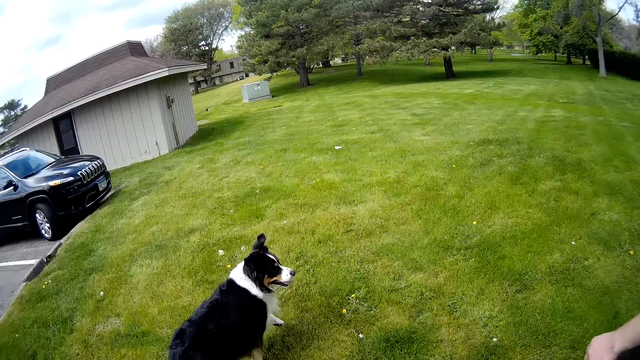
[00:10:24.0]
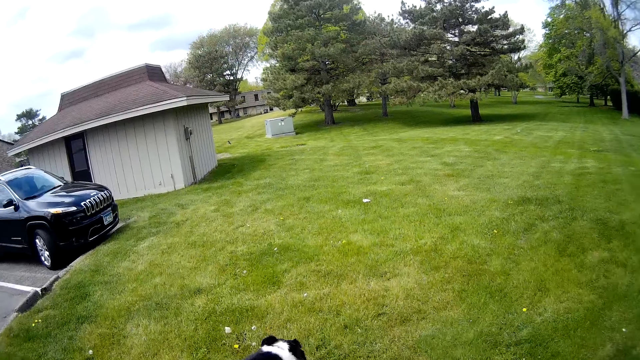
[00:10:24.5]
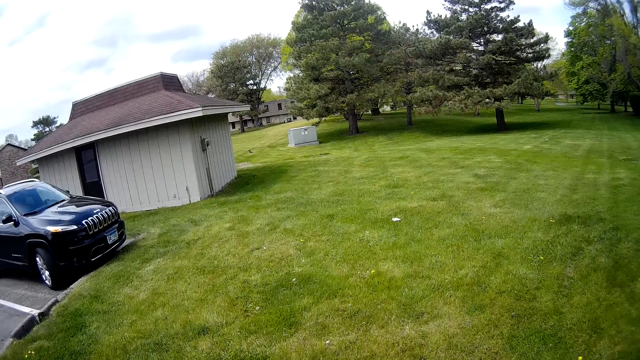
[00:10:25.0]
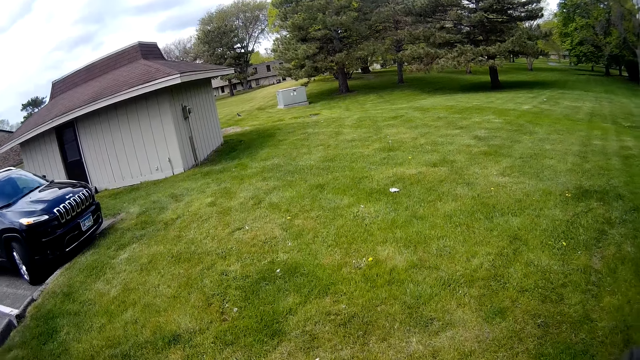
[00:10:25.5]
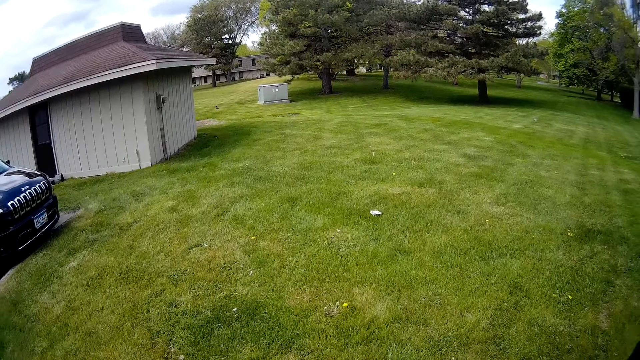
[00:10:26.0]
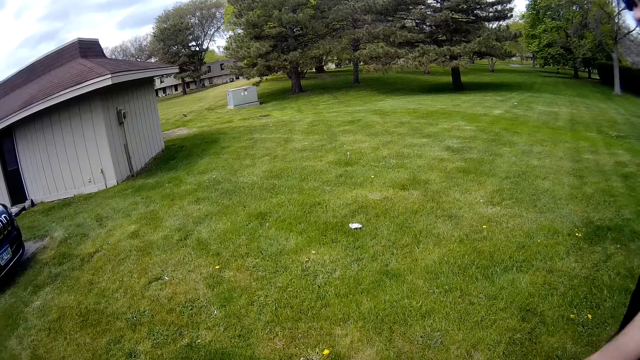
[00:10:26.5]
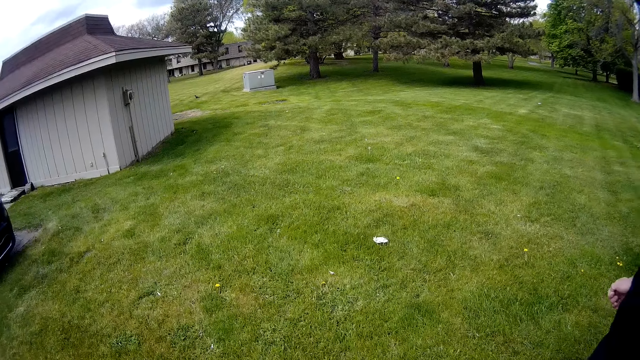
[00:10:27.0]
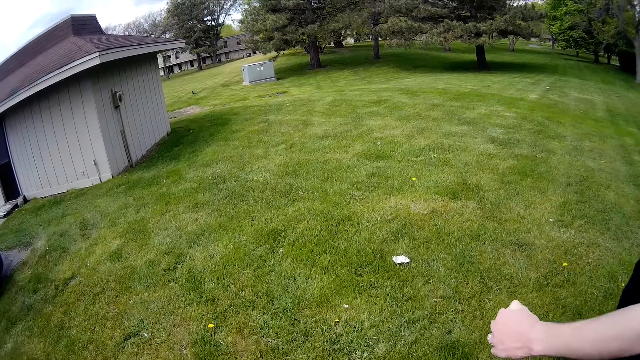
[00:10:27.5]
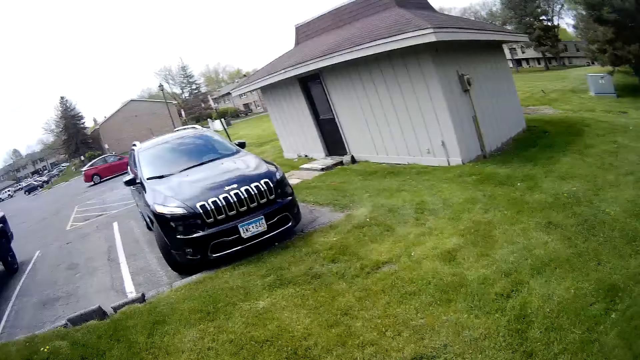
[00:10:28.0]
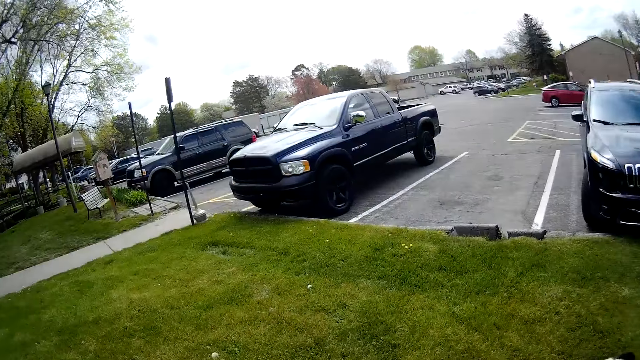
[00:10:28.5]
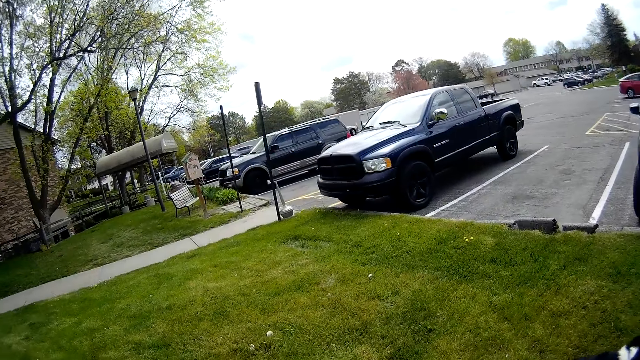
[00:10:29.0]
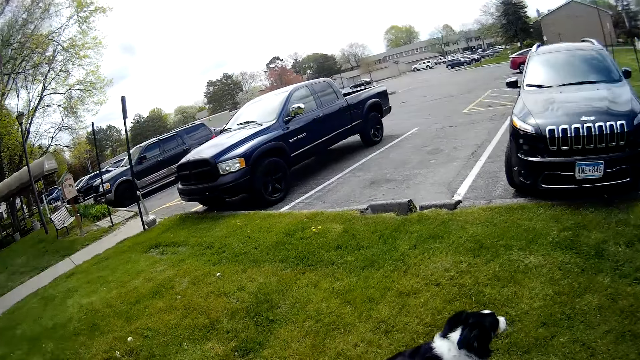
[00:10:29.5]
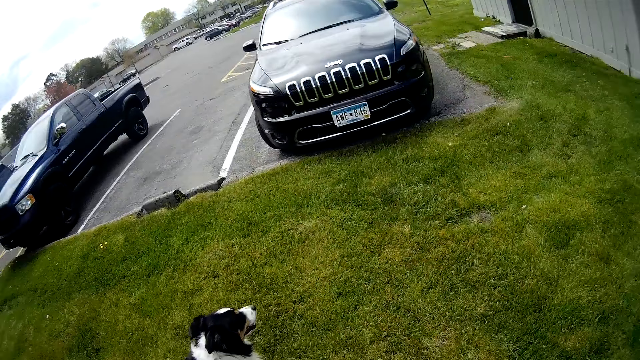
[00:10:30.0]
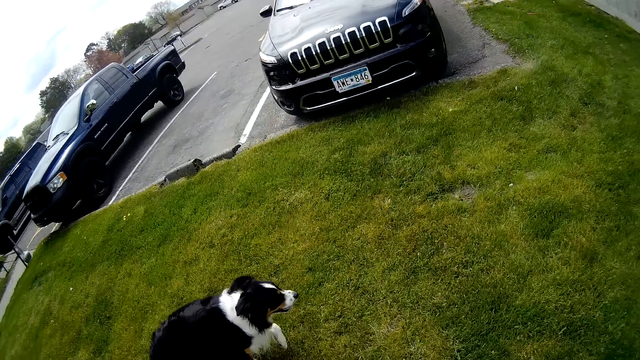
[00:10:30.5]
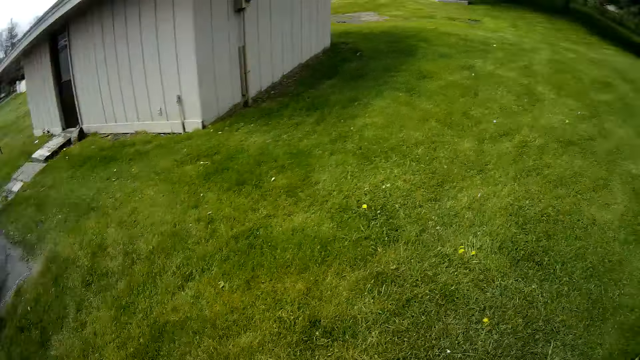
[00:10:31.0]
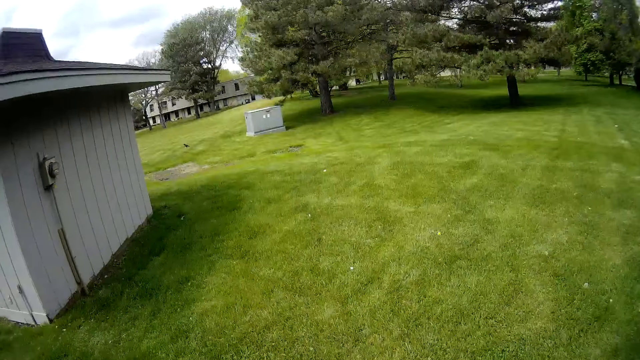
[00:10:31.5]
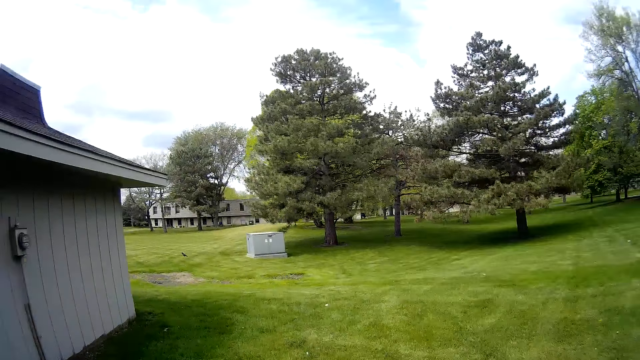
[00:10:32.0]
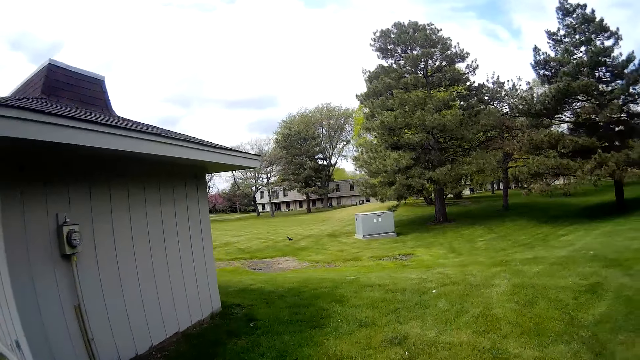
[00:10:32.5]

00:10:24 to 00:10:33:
The camera wearer converses with the man. The man talks to the camera wearer. The camera wearer looks around the parking lot. They look at the dog.

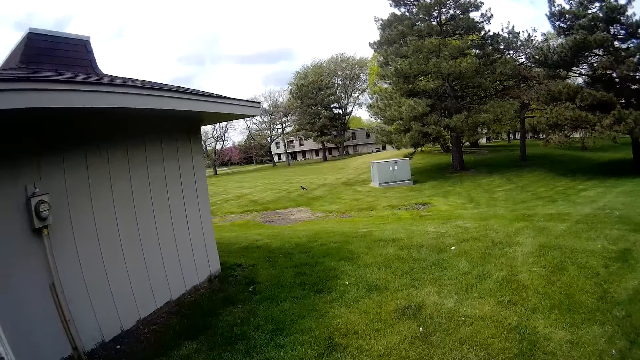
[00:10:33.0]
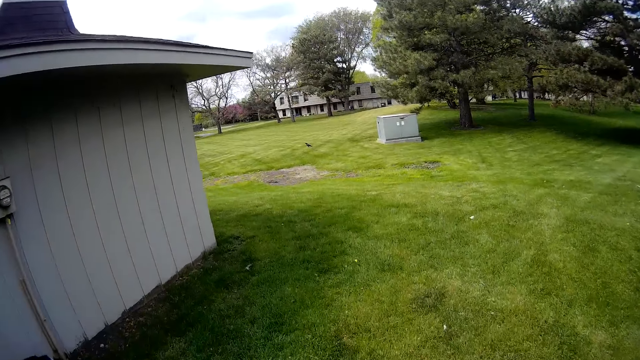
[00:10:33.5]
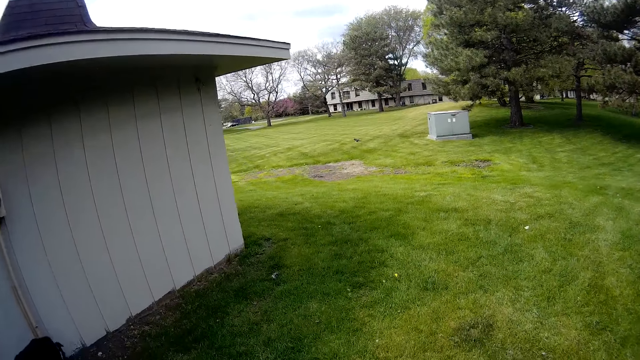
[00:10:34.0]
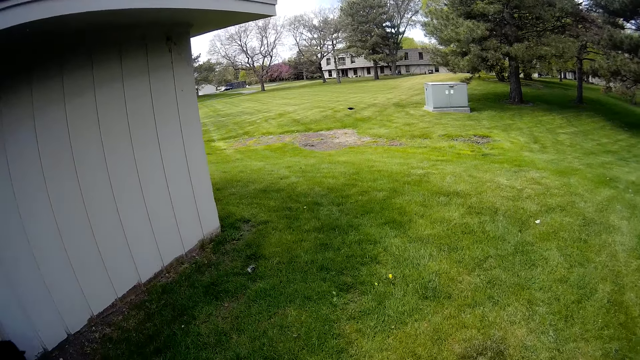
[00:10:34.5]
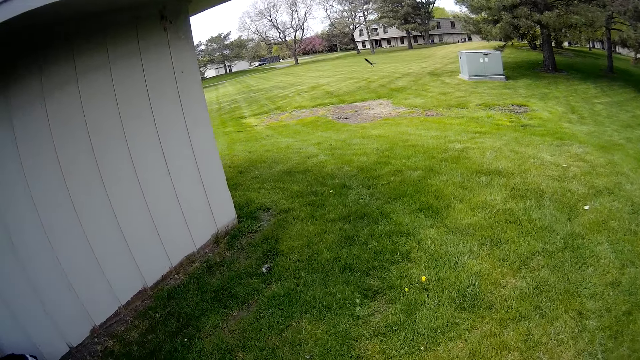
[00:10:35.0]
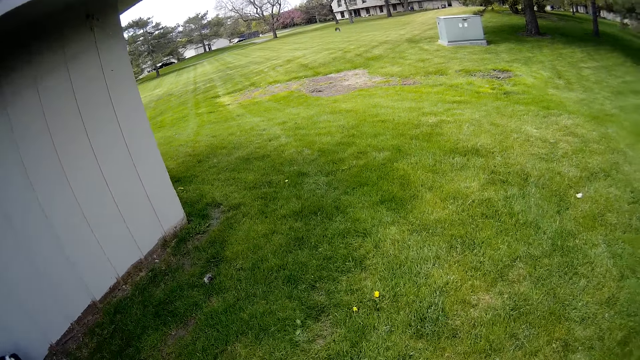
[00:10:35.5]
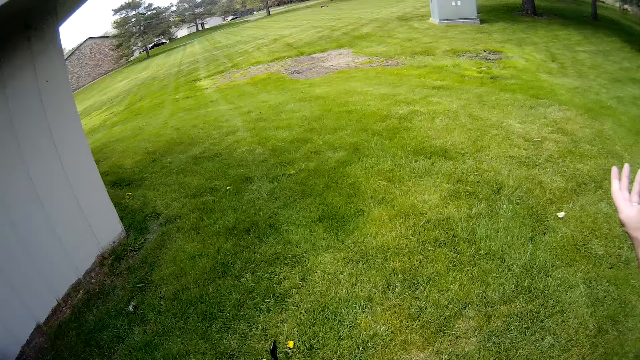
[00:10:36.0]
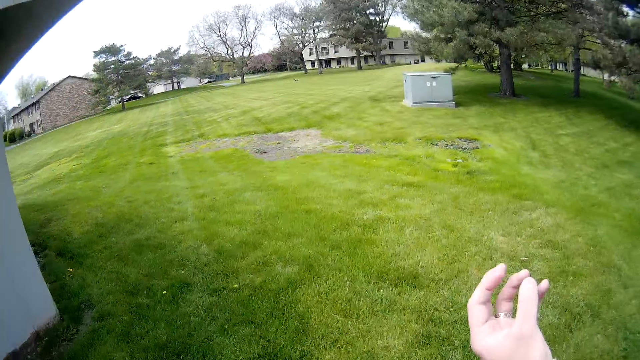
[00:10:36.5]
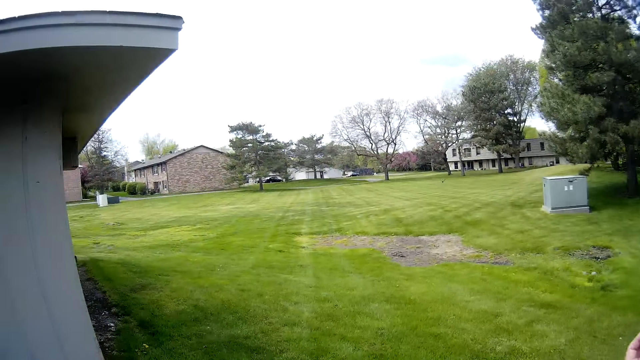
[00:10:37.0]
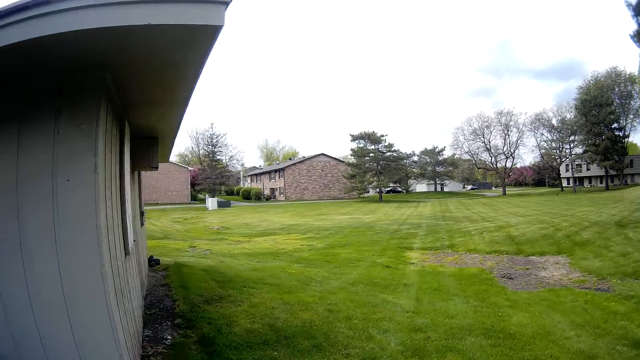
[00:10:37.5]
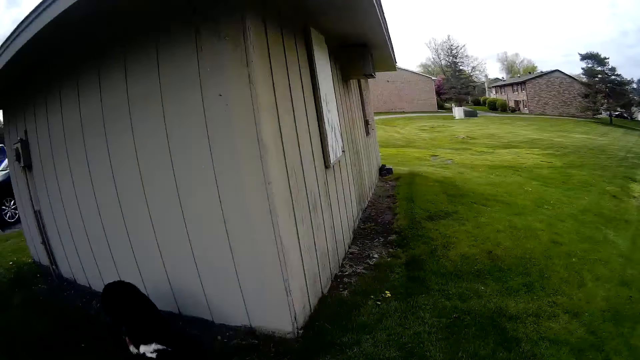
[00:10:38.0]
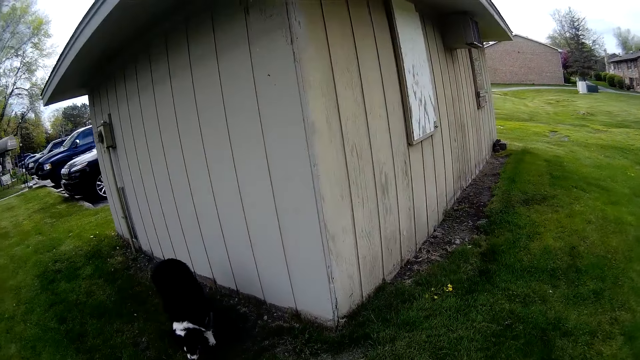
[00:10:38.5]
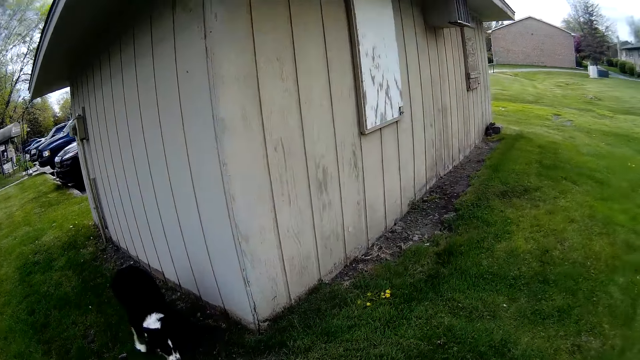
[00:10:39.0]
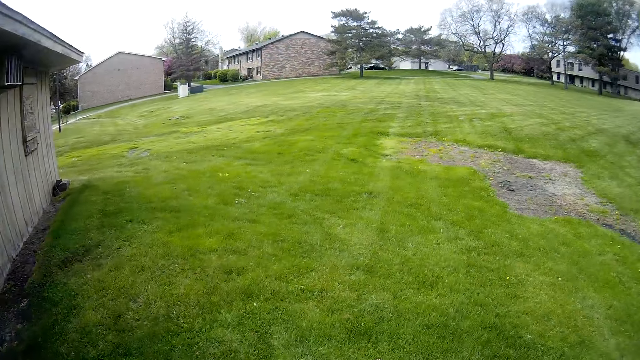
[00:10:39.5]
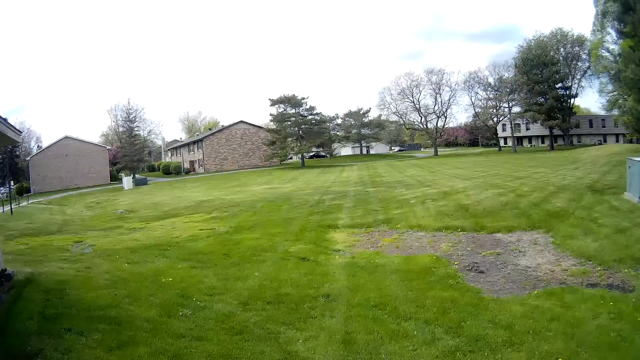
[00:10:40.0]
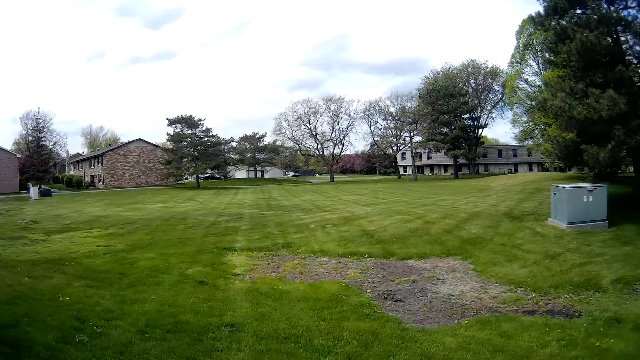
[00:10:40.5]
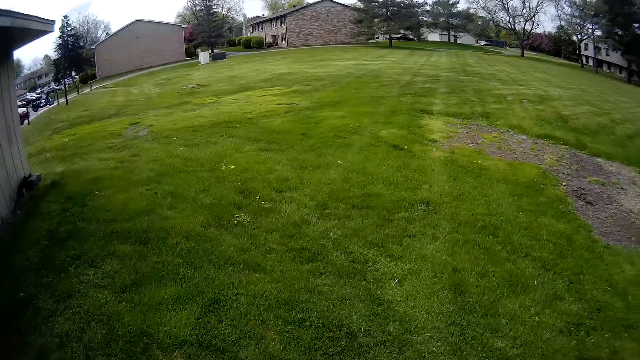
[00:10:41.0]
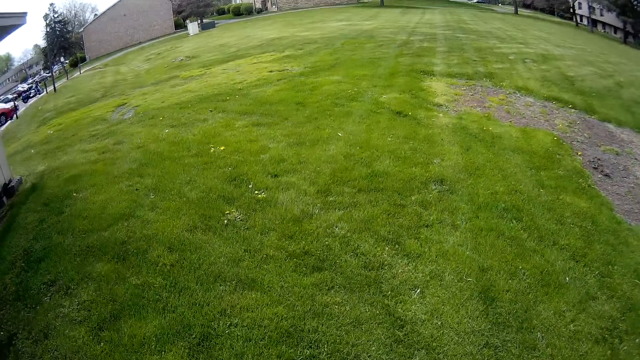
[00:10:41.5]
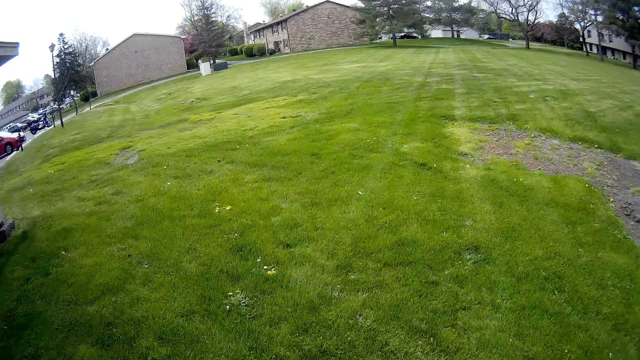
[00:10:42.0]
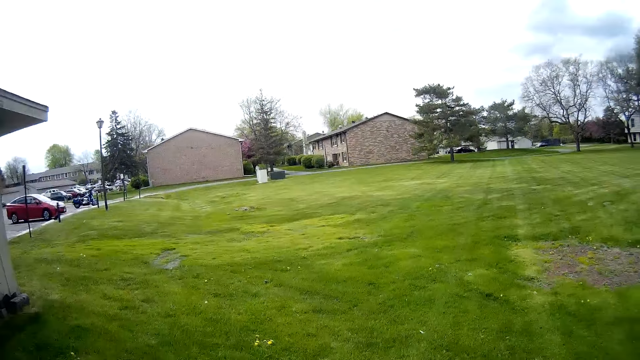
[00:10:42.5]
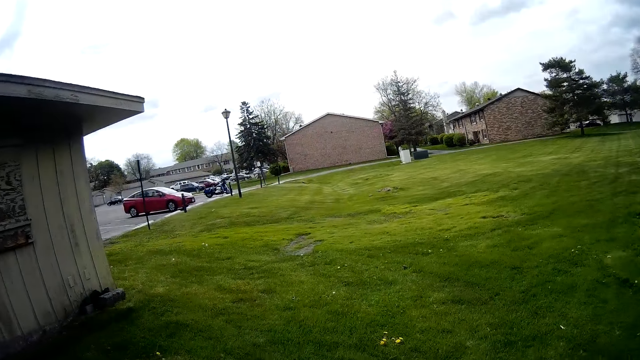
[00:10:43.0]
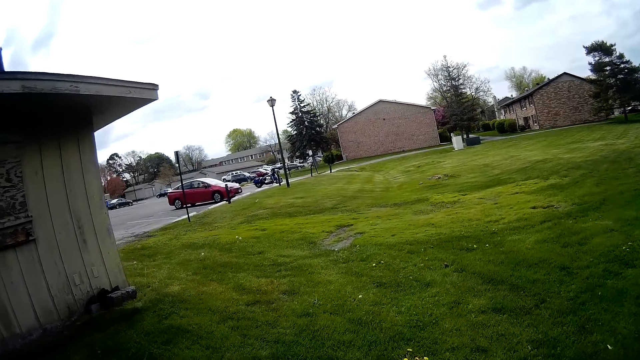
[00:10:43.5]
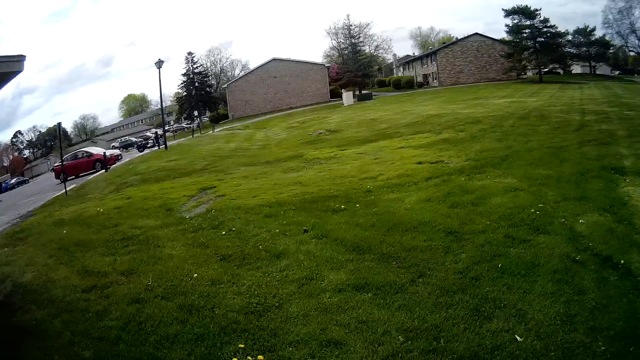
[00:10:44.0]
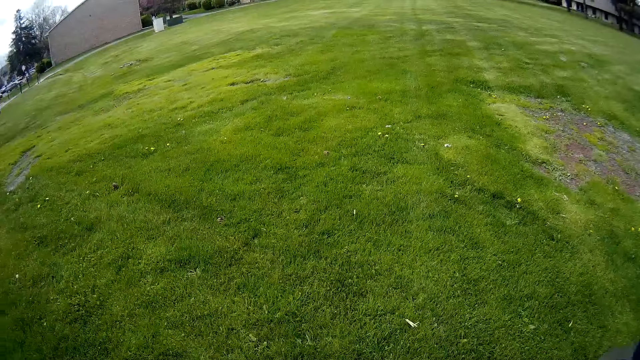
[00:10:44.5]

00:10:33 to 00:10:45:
The camera wearer looks around the compound. A man gestures with his hand. The camera wearer interacts with the dog. They look at the dog. They look around the compound.
